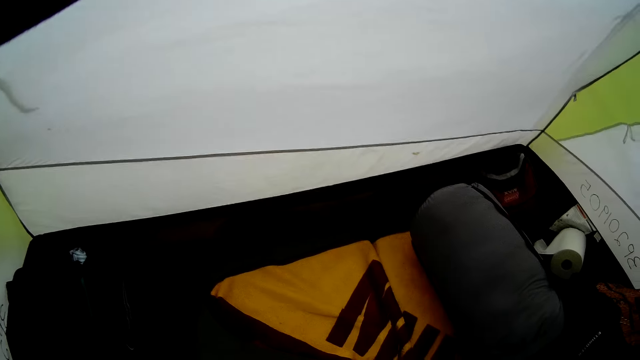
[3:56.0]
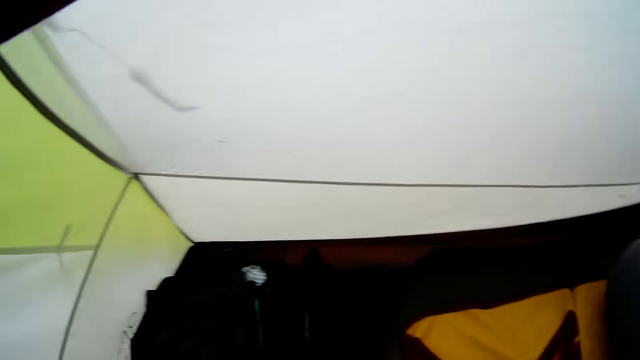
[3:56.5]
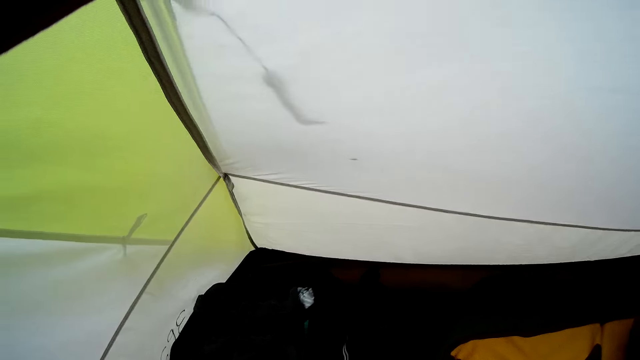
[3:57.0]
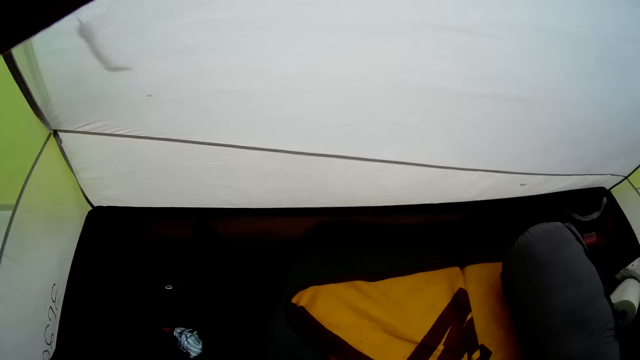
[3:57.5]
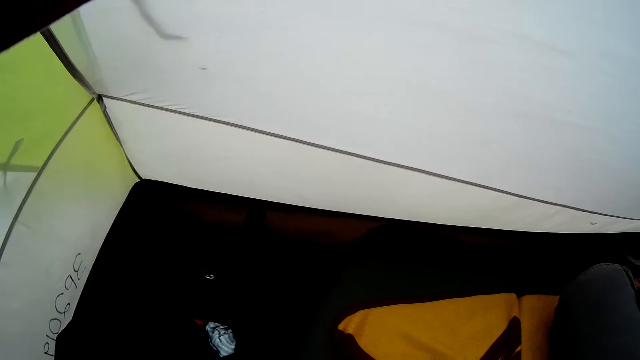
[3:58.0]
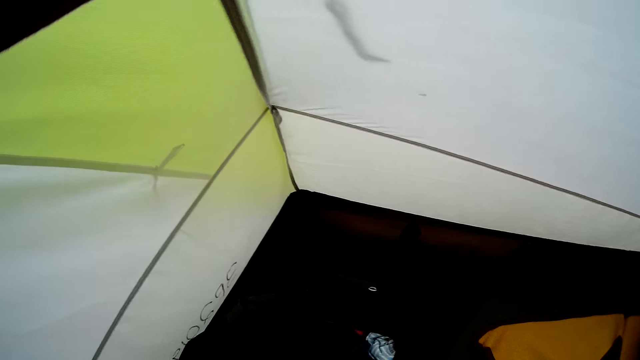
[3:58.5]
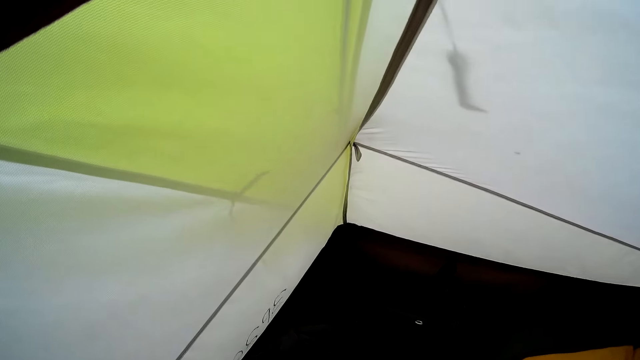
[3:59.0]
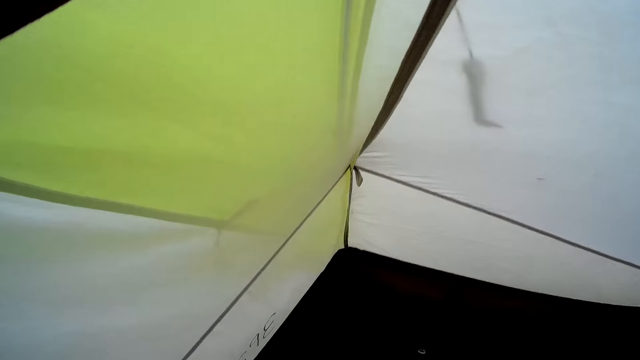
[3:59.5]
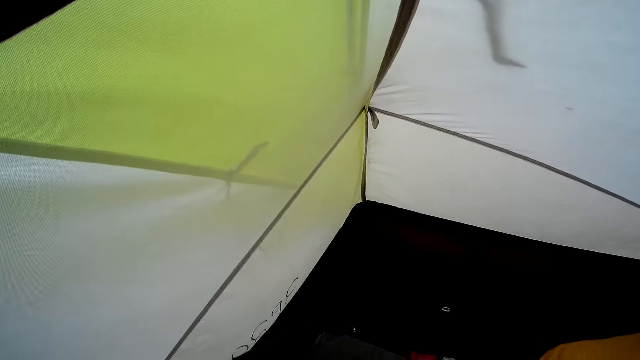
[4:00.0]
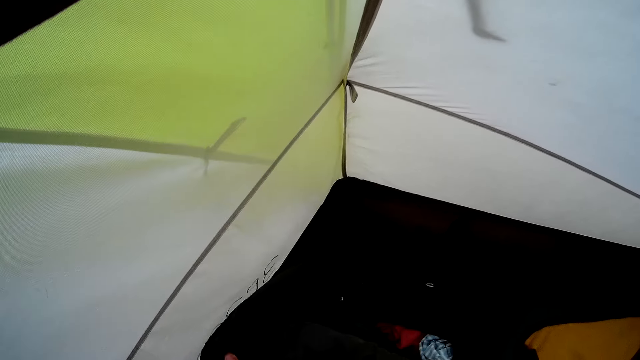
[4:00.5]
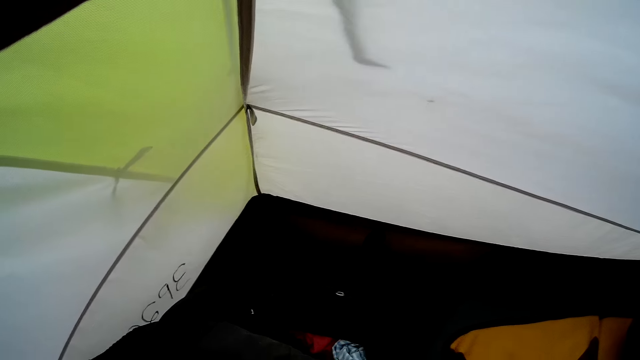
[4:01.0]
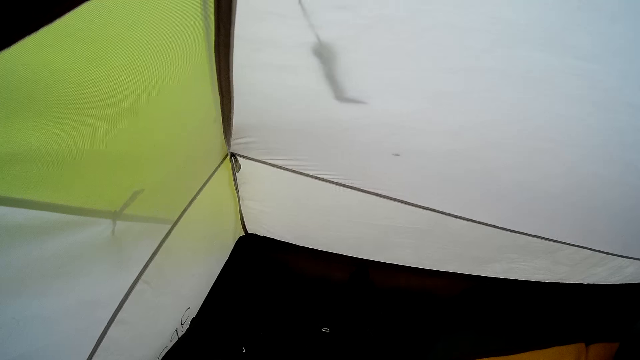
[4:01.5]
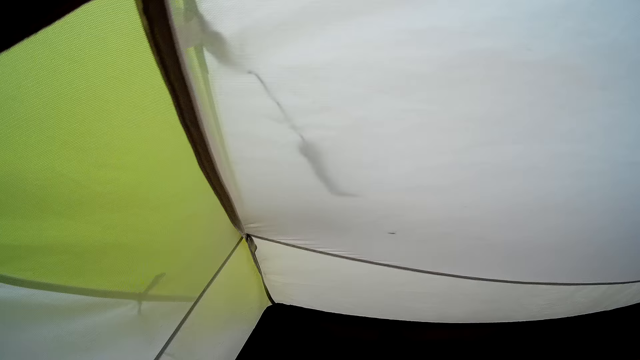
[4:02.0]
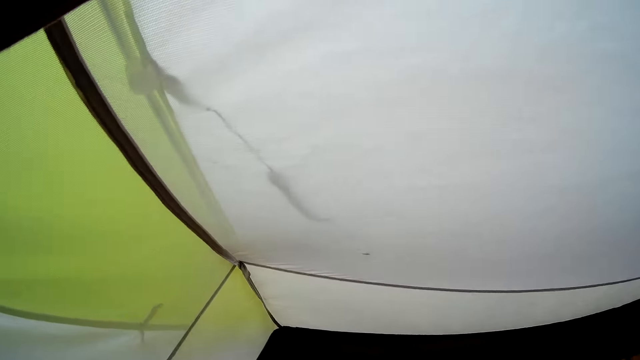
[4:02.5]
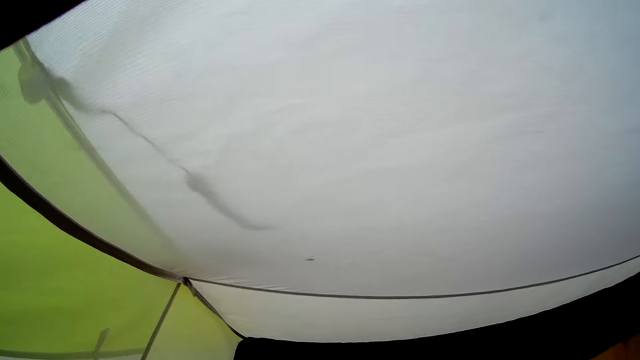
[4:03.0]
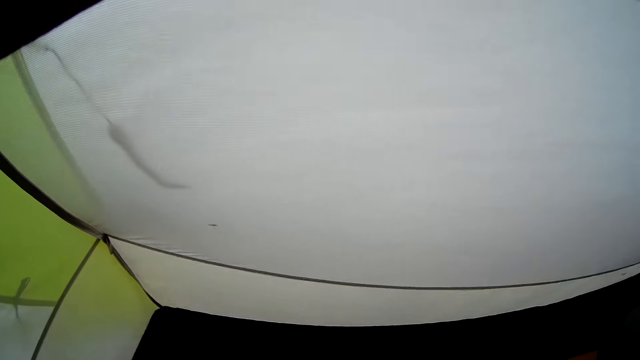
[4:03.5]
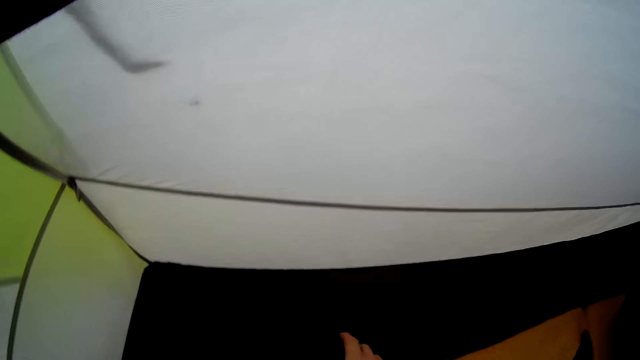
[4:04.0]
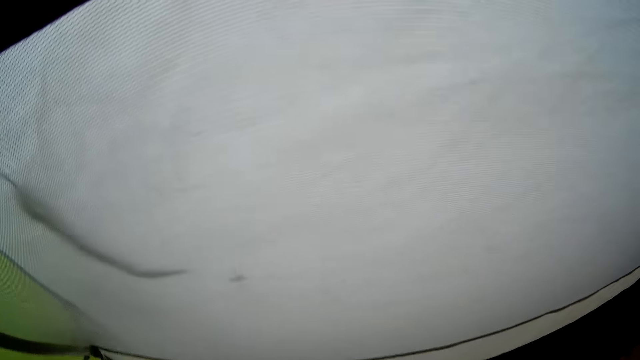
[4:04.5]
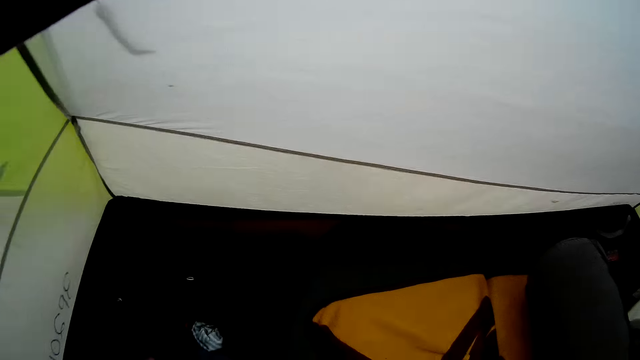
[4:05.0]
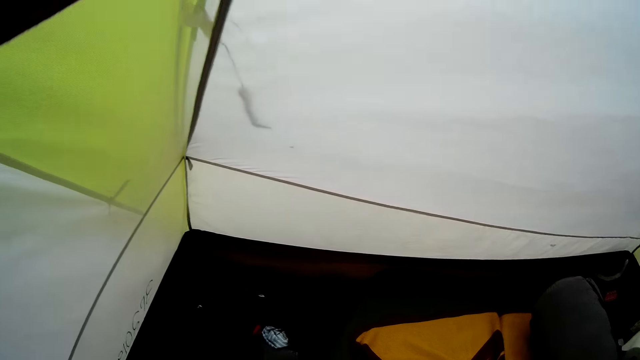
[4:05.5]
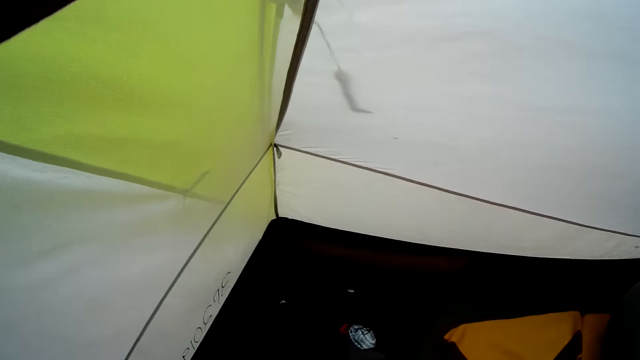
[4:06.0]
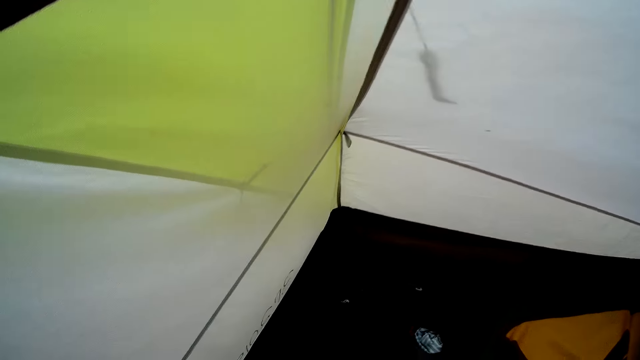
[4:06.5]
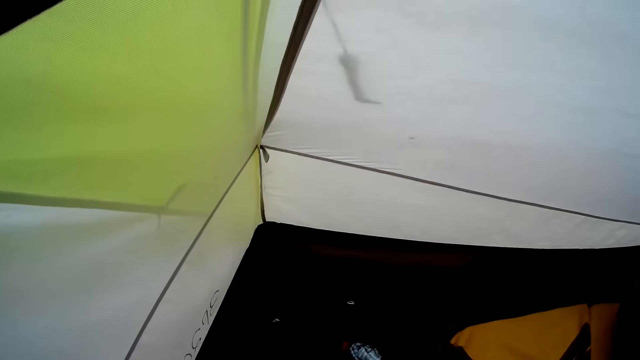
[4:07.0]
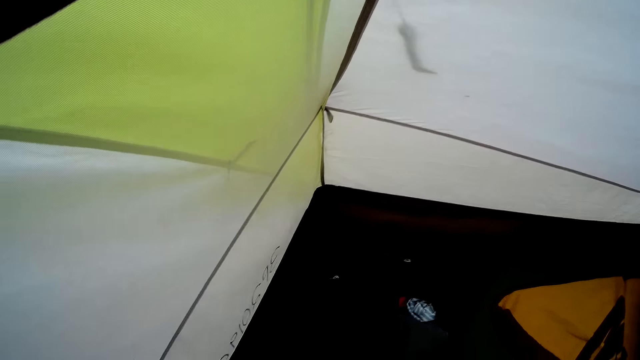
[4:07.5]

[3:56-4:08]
The camera wearer looks around the compound. They sit in the tent. They arrange the cloth.

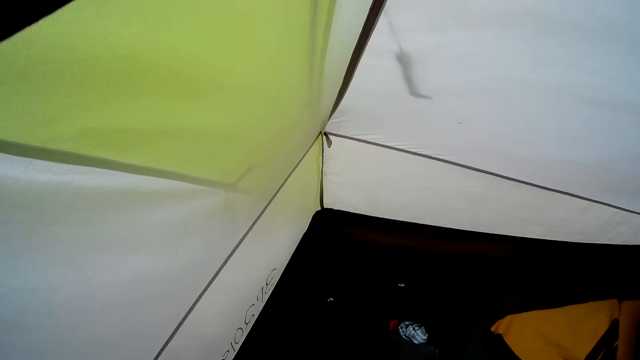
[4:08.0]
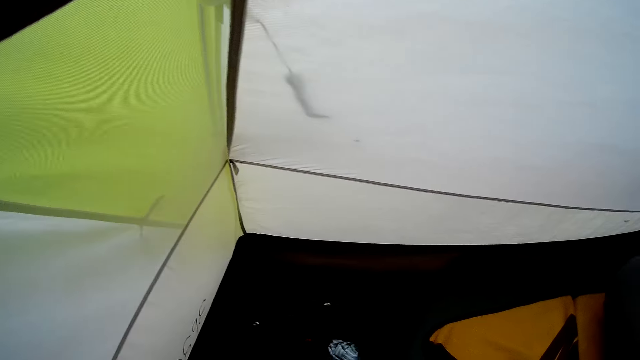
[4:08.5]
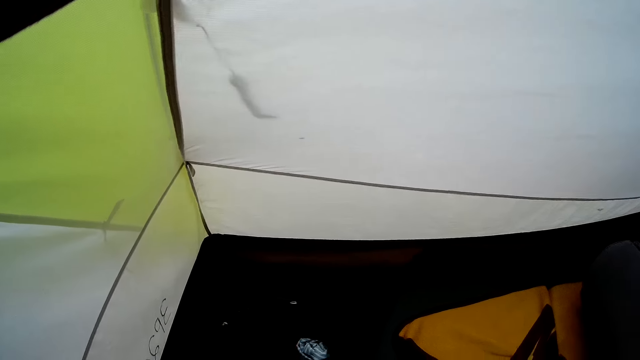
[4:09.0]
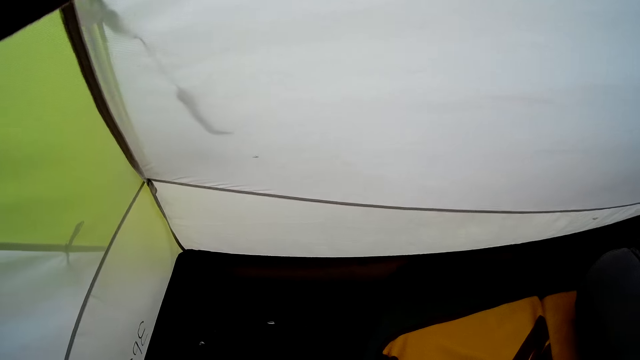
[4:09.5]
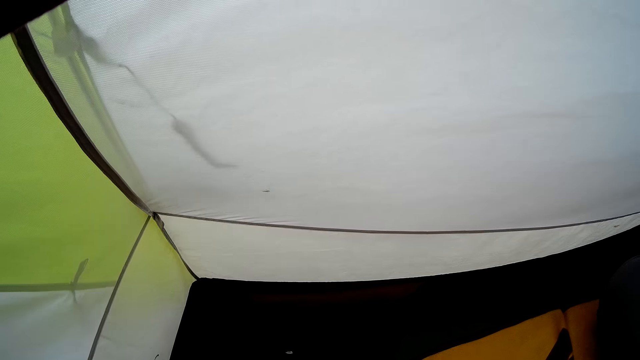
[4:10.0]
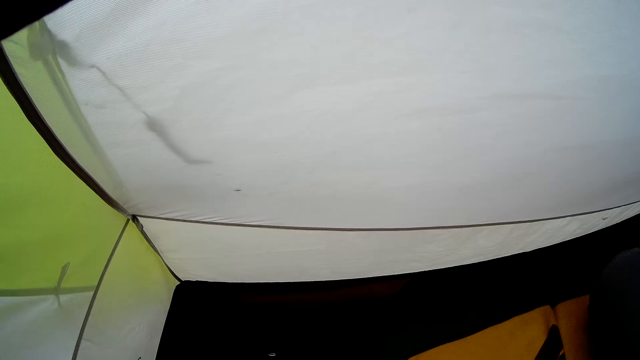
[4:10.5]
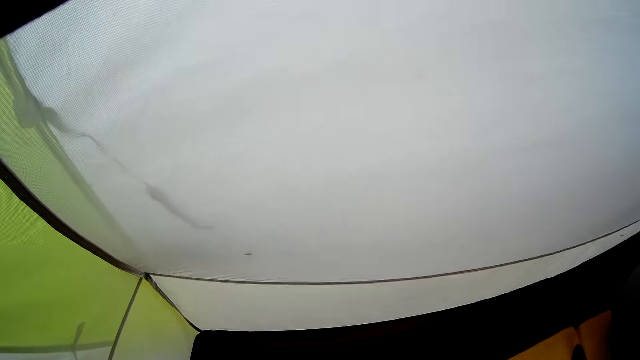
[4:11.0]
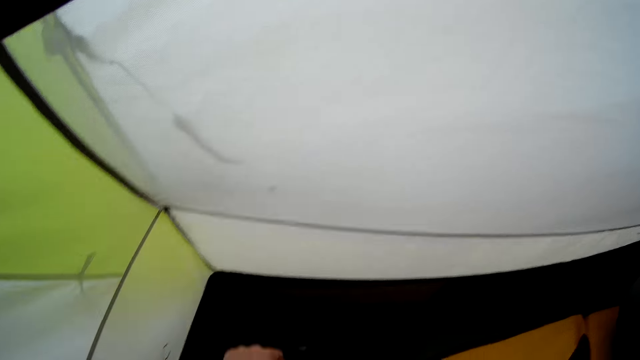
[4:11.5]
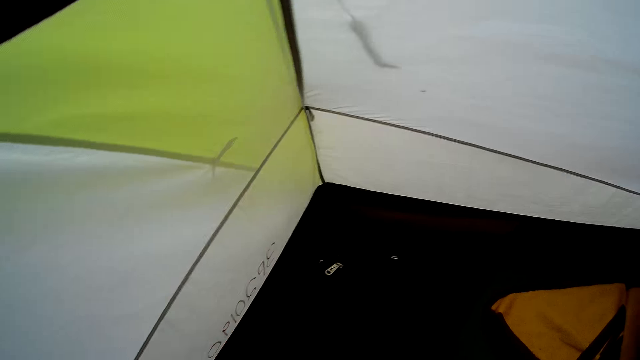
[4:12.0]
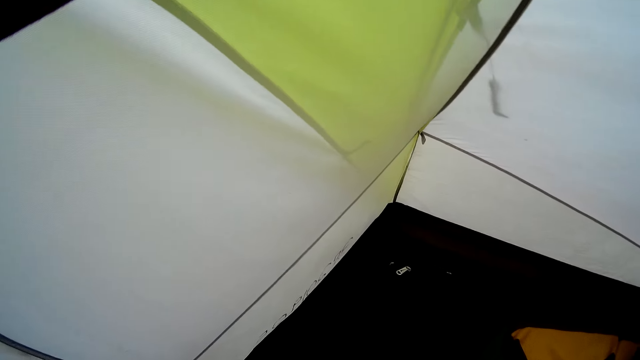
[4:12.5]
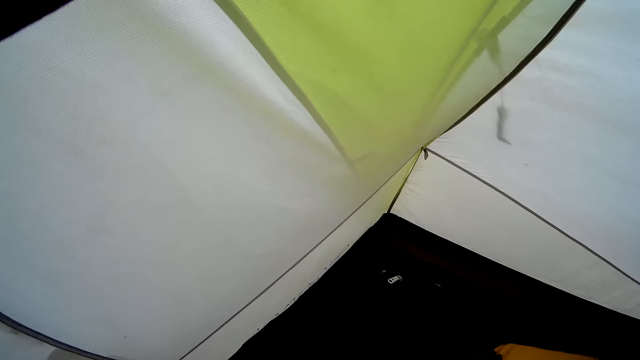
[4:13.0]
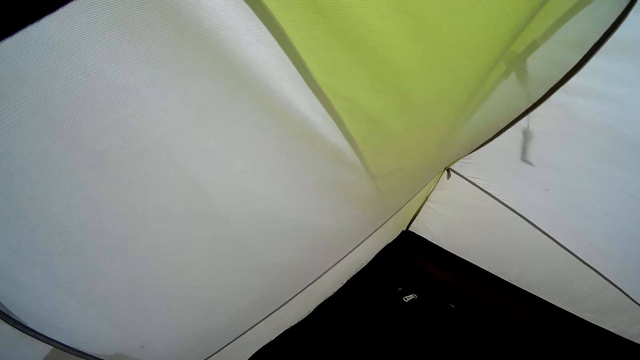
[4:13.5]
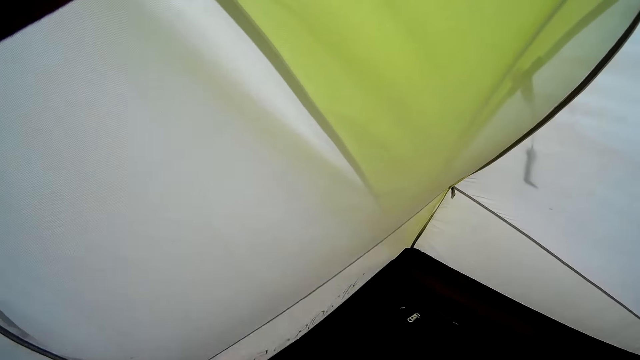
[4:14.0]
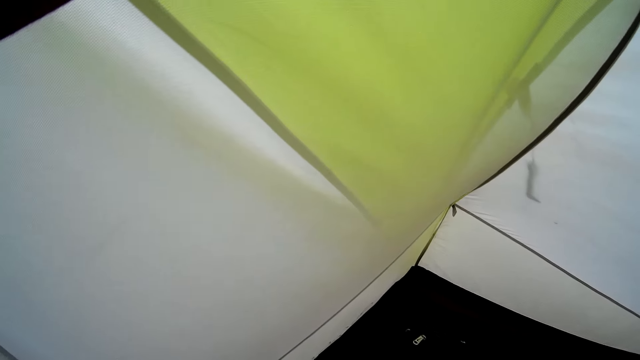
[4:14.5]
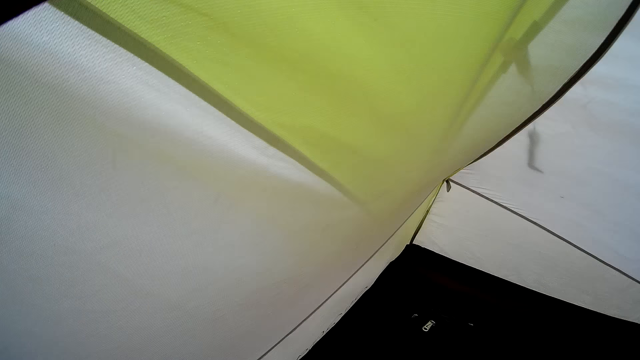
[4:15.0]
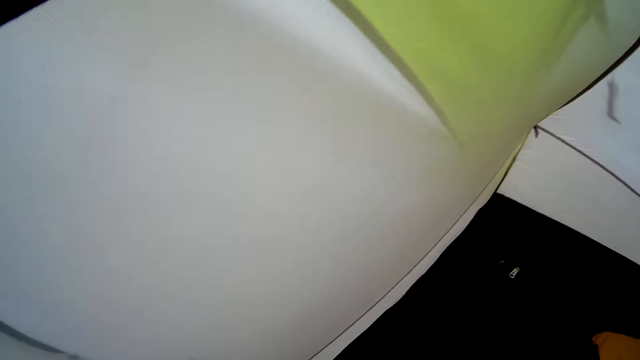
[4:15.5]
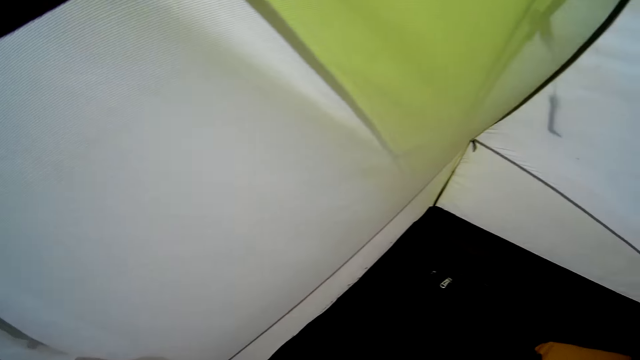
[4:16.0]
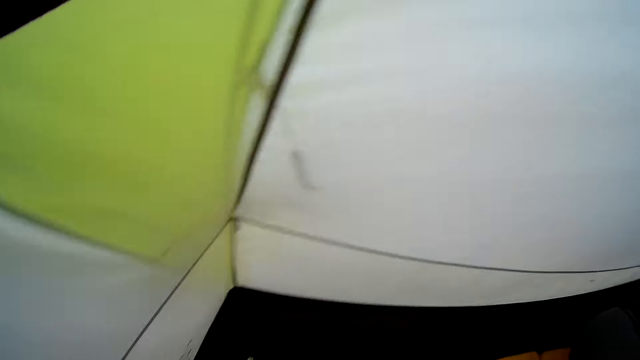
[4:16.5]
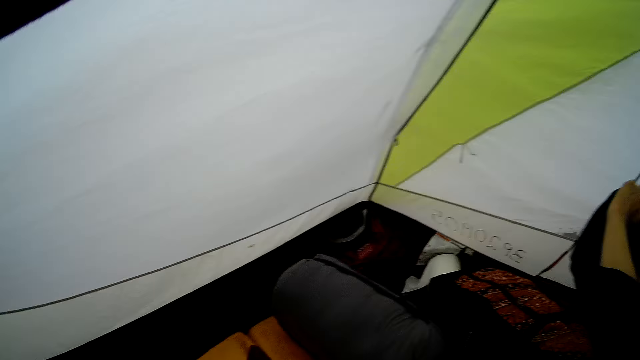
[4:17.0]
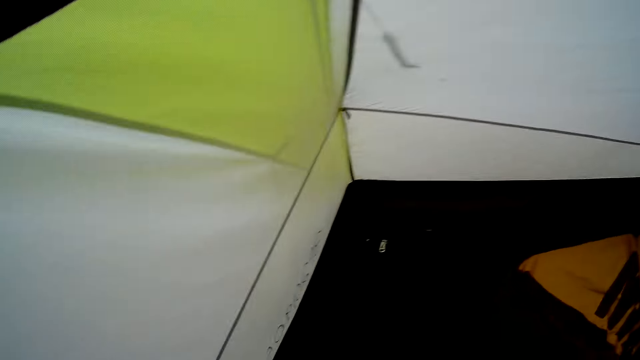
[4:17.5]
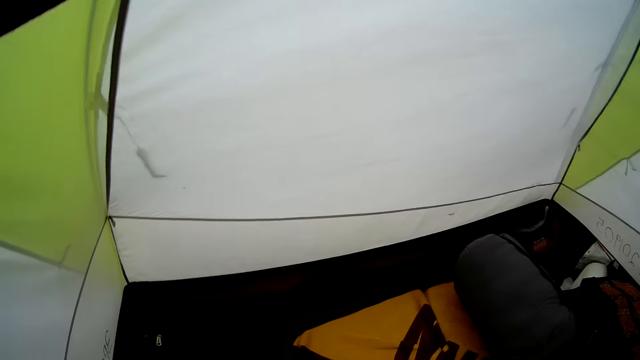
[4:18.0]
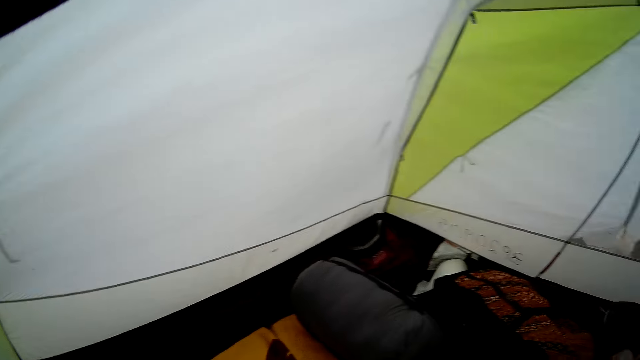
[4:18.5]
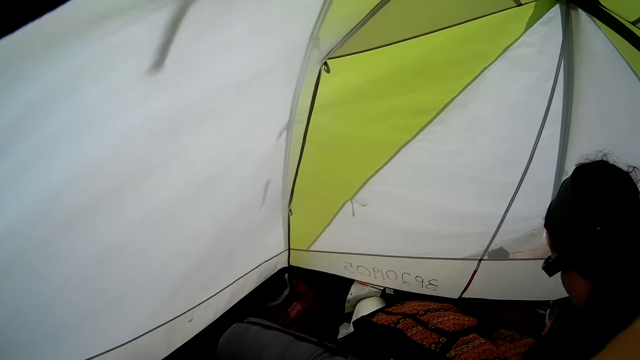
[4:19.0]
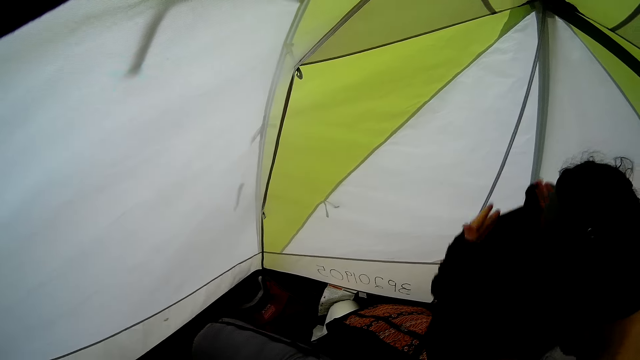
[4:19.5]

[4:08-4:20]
The camera wearer looks around the room.
